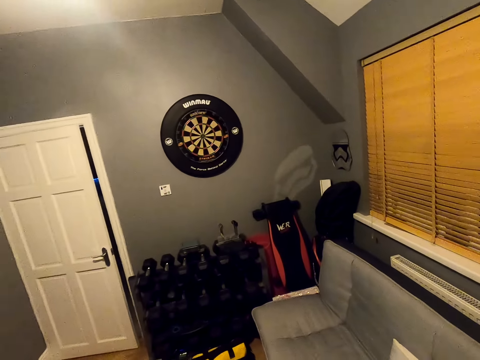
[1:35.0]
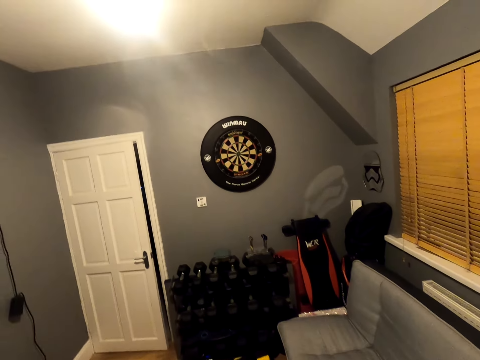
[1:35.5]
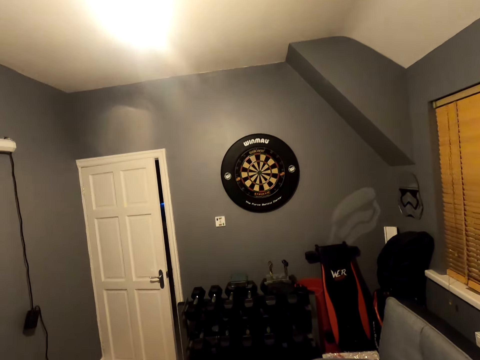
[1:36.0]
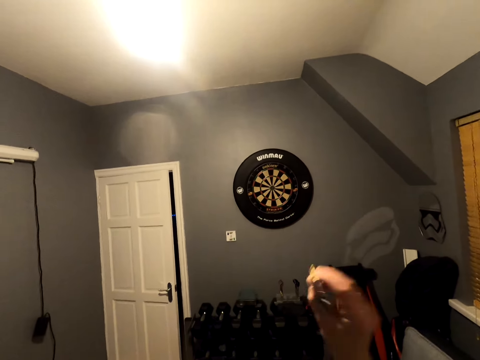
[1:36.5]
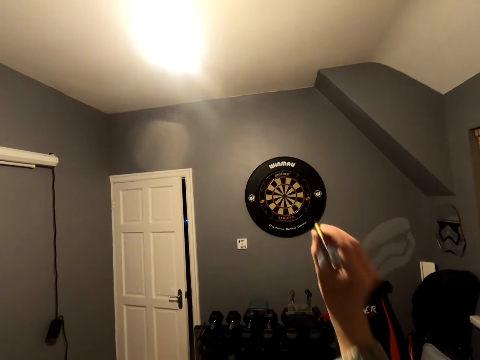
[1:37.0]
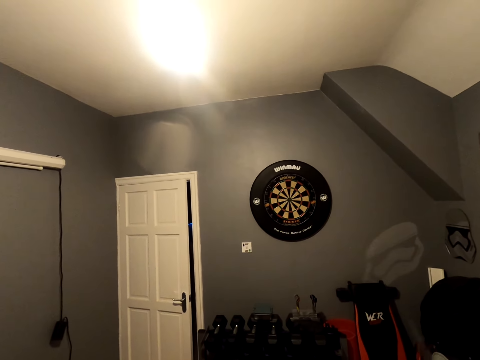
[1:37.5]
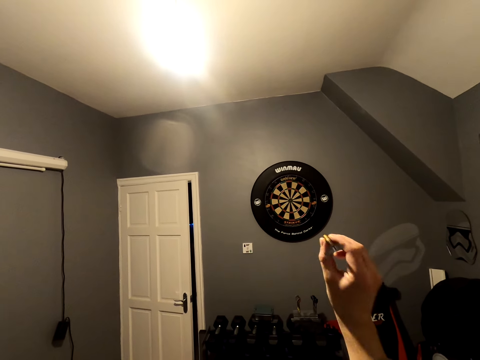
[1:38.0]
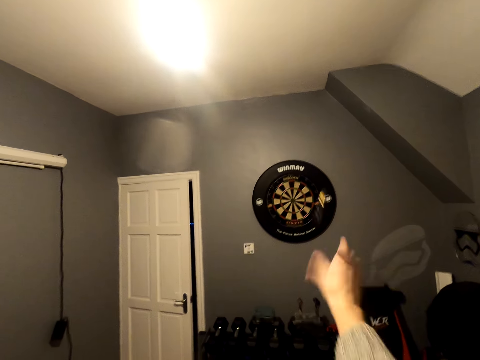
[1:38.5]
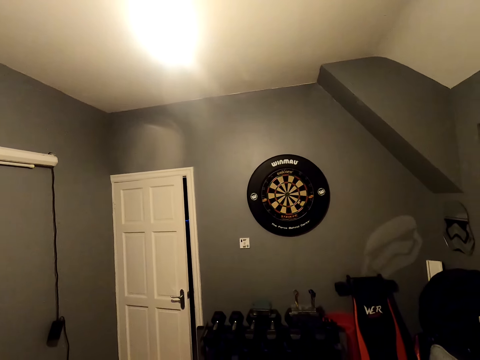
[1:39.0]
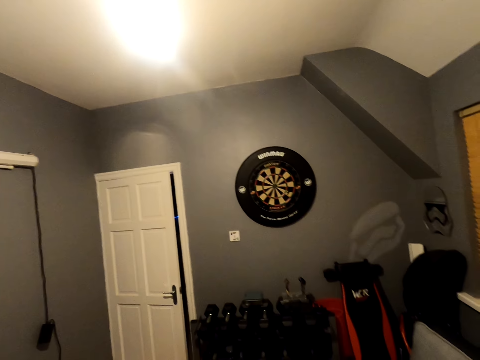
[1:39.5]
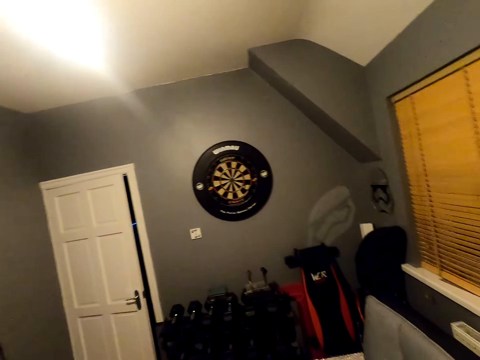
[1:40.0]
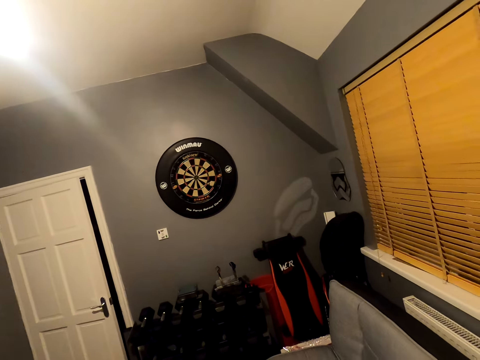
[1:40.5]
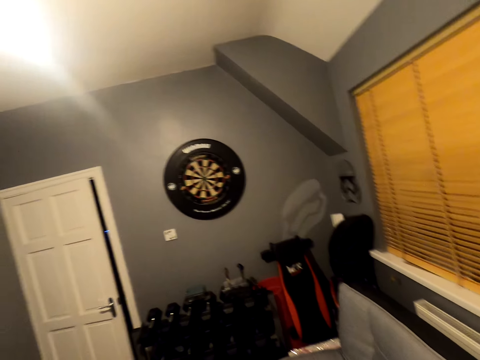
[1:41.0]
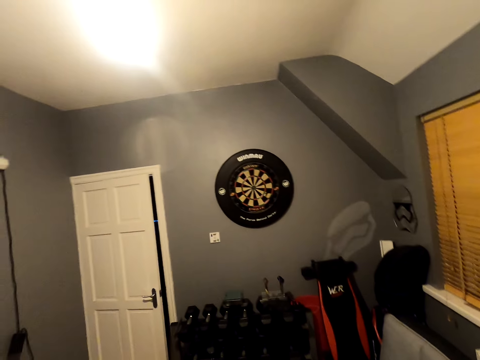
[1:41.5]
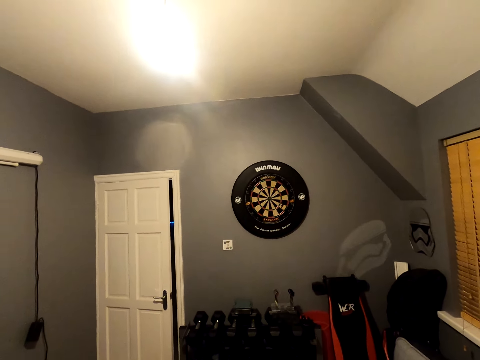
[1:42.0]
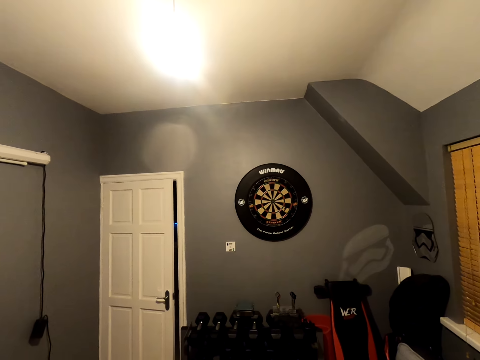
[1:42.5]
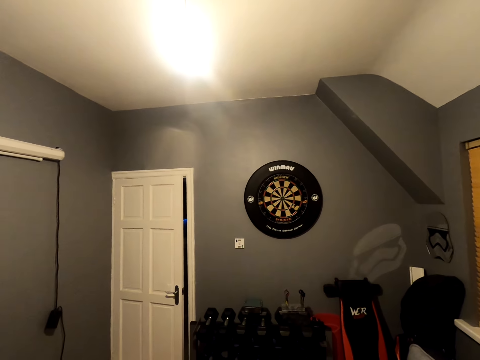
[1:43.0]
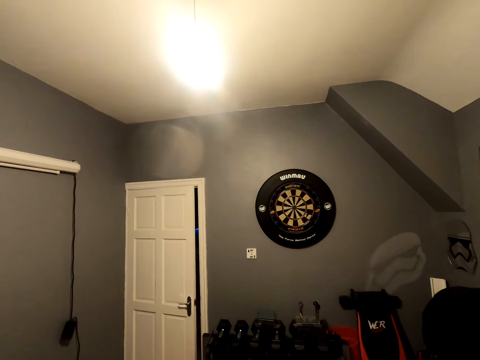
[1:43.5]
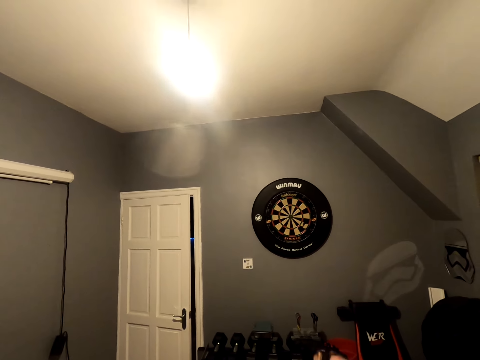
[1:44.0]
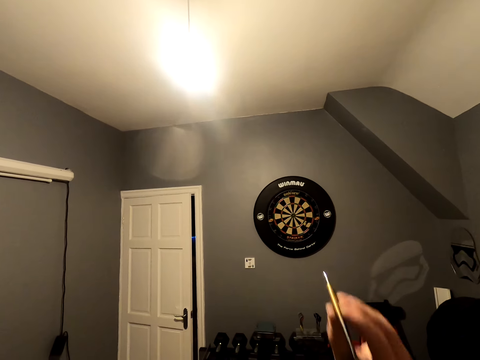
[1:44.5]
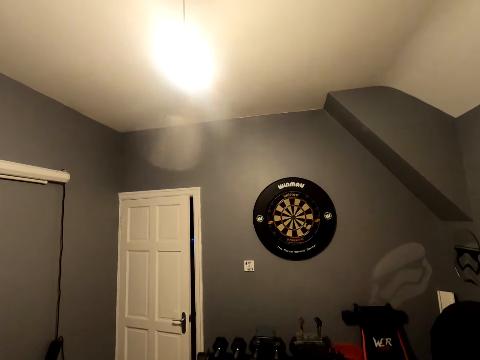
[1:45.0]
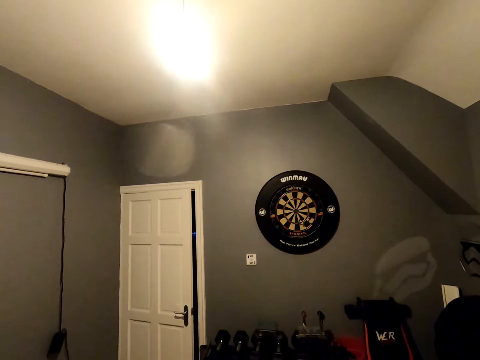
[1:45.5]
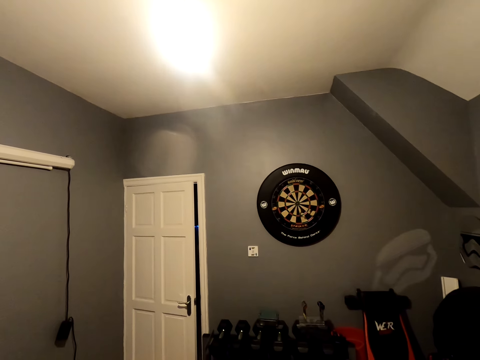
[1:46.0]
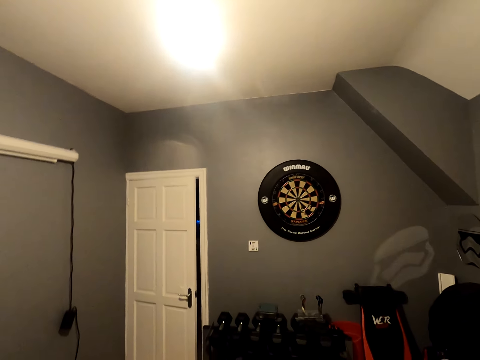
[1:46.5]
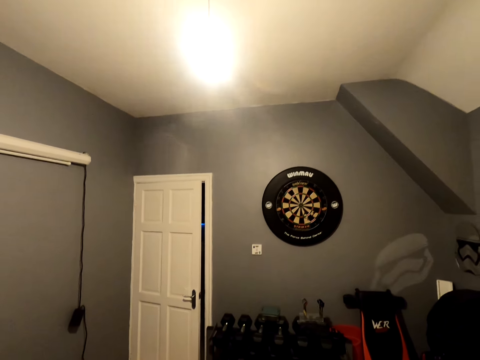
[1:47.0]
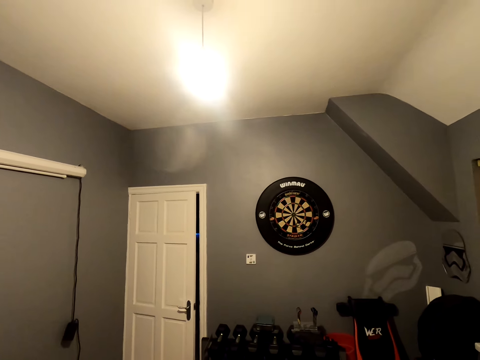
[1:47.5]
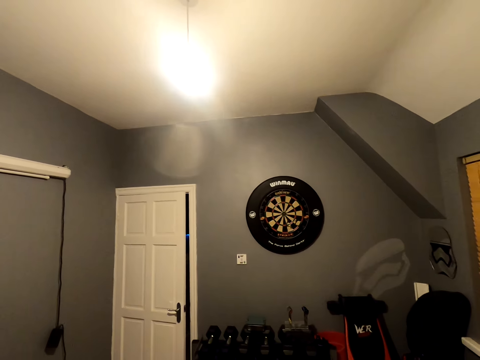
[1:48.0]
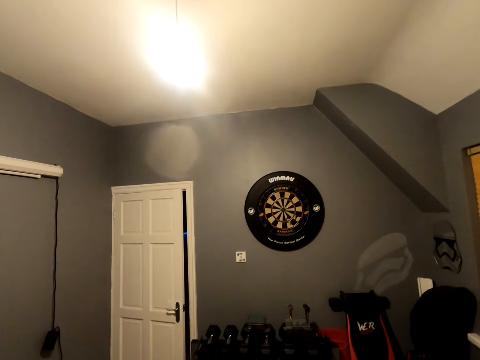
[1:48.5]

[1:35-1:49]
The camera wearer looks around a room. They throw an arrow on a dart board. They look around the room. They throw an arrow on the dart board. They look around the room.

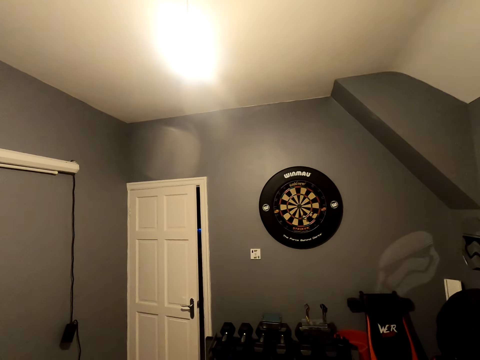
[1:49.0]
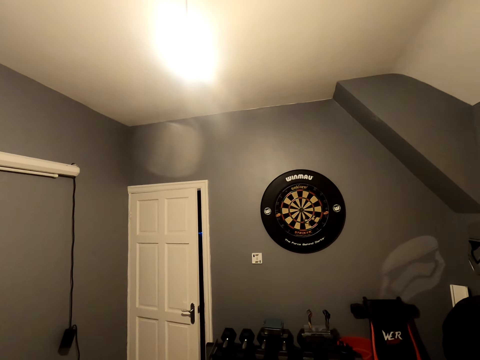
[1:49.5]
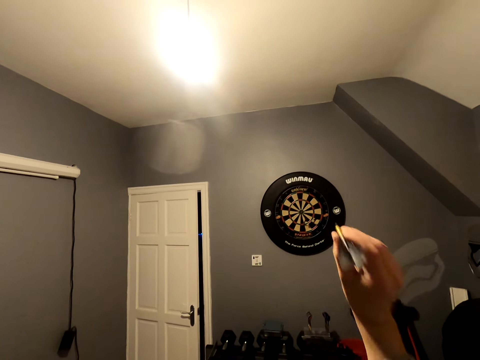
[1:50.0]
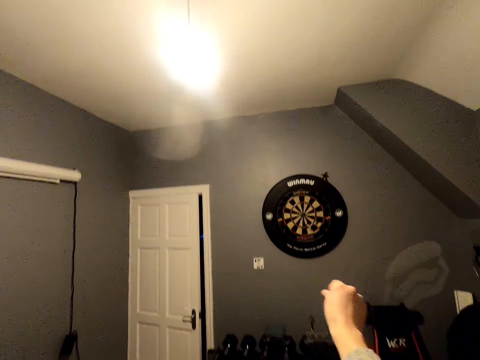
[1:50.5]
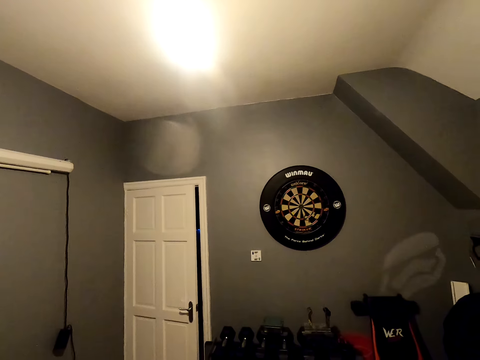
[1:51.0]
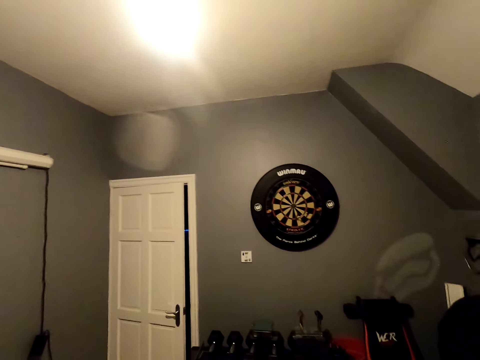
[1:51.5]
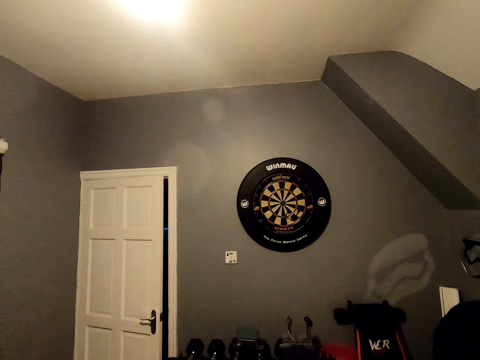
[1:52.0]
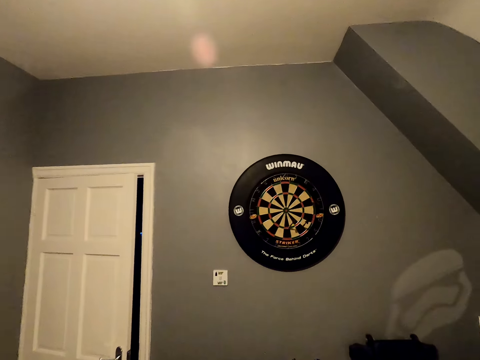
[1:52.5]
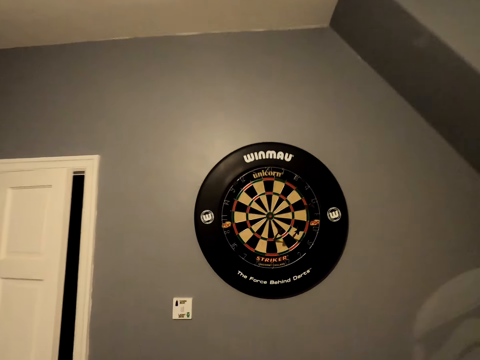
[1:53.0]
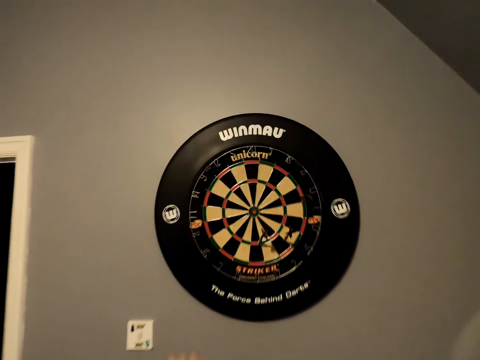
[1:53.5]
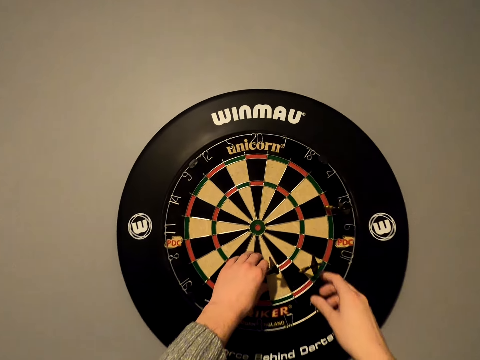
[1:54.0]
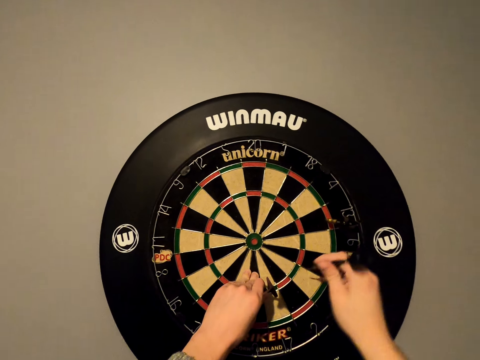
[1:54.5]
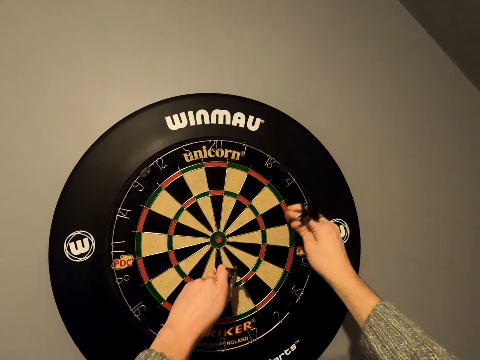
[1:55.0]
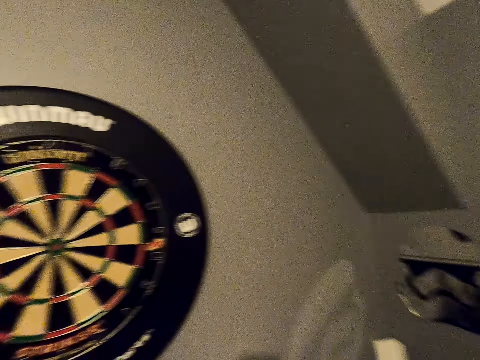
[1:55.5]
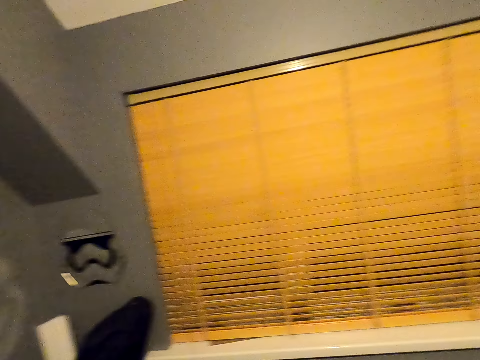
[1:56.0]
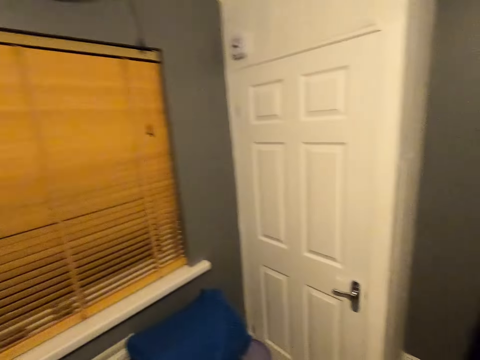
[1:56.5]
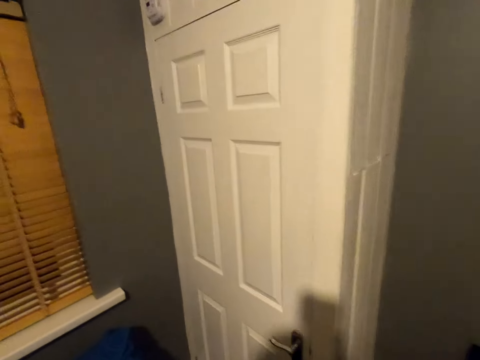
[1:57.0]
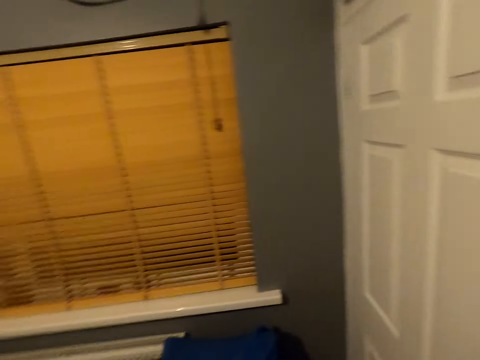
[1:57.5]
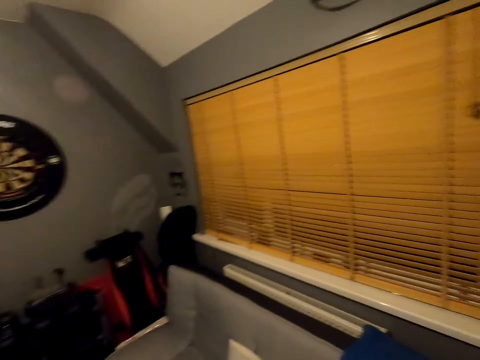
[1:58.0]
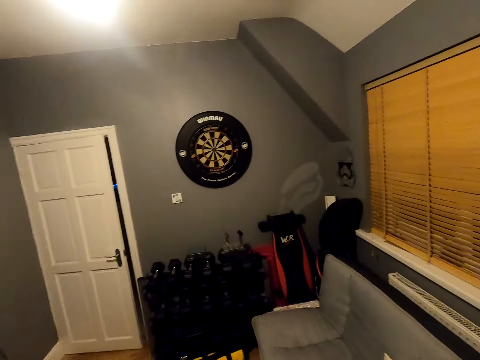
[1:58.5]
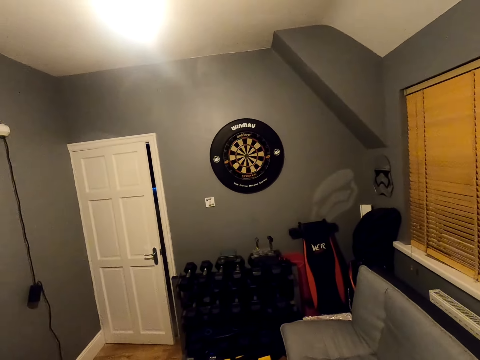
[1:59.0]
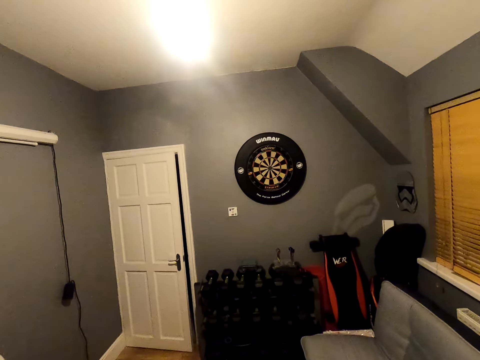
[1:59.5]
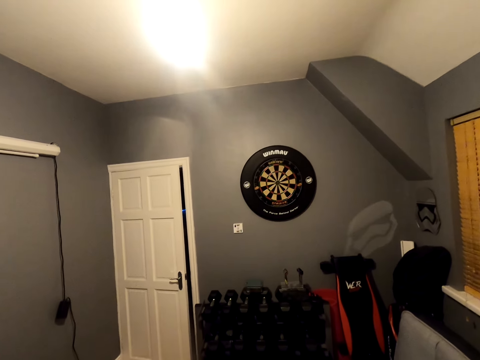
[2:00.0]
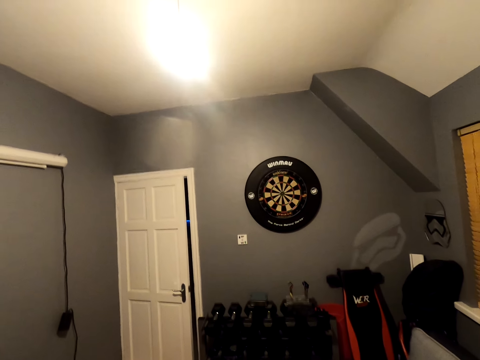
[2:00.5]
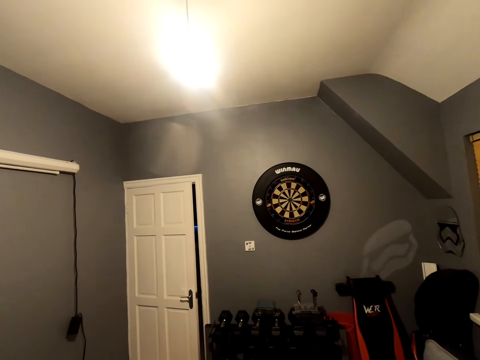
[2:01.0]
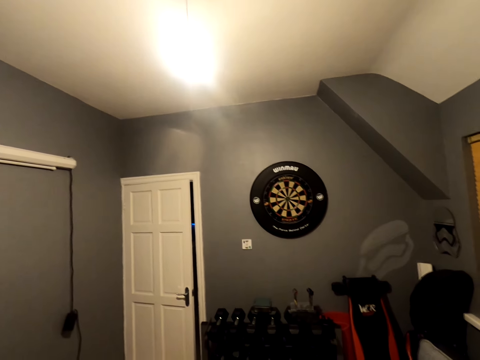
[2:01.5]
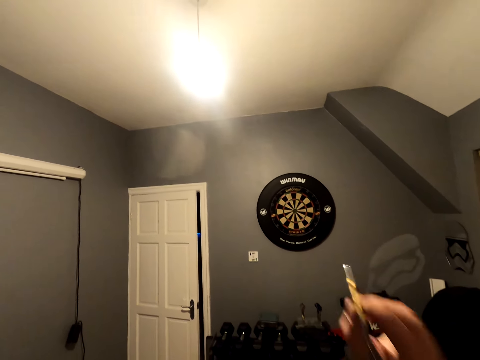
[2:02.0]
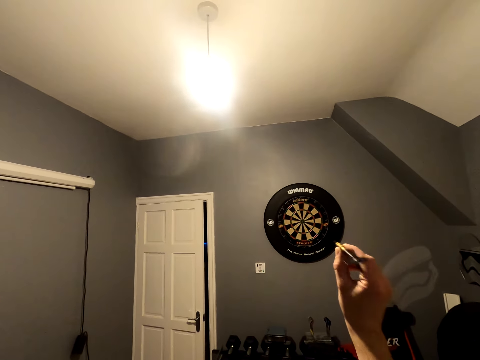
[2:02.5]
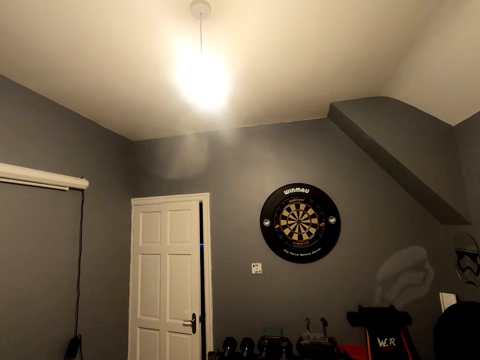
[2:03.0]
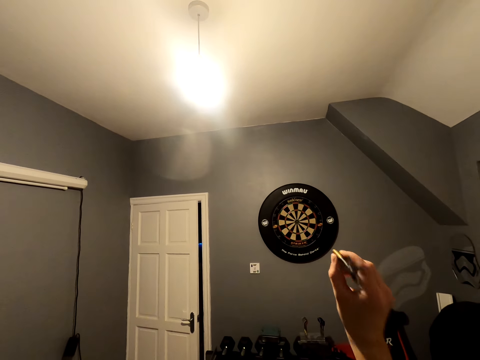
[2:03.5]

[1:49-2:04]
The camera wearer throws an arrow on a dart board. They walk around a room. They remove arrows from the dart board. They walk around the room. They look around the room. They throw an arrow on the dart board.
